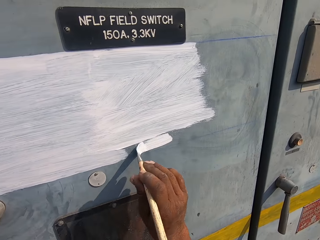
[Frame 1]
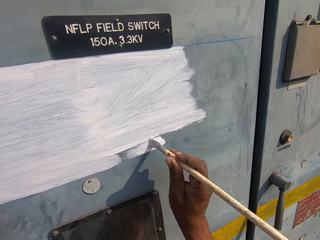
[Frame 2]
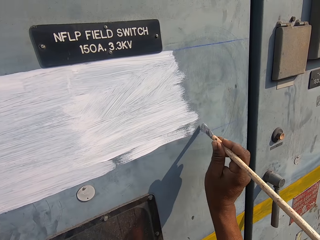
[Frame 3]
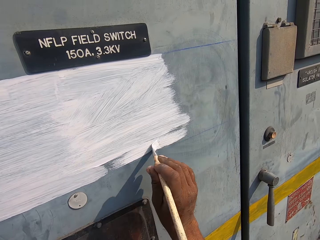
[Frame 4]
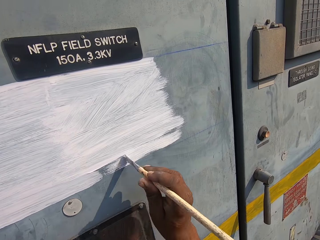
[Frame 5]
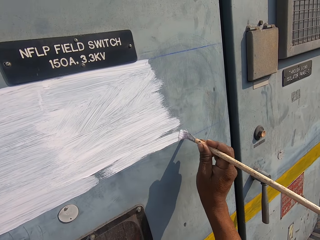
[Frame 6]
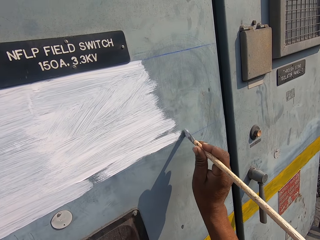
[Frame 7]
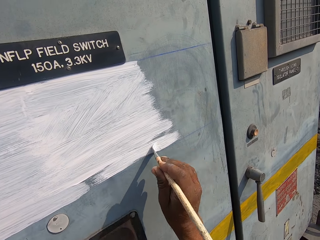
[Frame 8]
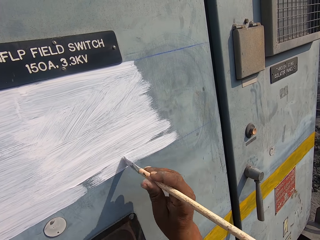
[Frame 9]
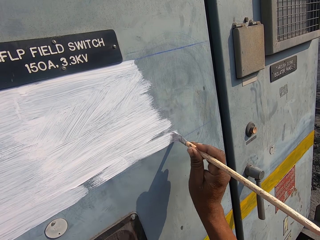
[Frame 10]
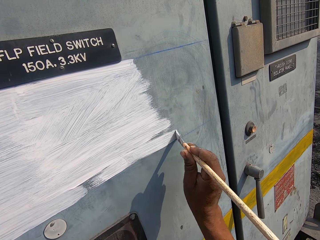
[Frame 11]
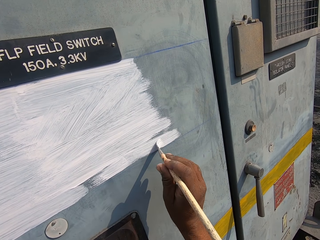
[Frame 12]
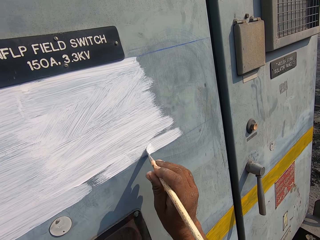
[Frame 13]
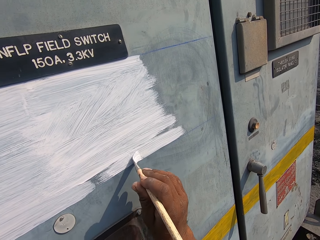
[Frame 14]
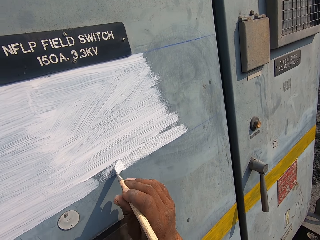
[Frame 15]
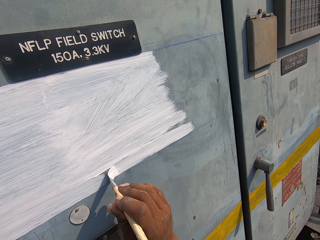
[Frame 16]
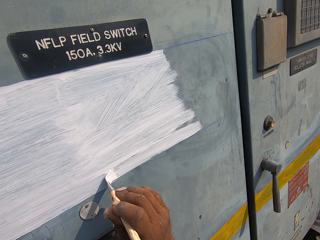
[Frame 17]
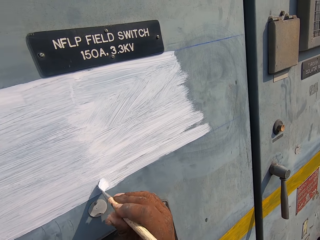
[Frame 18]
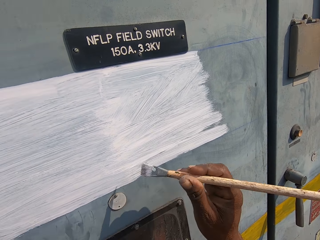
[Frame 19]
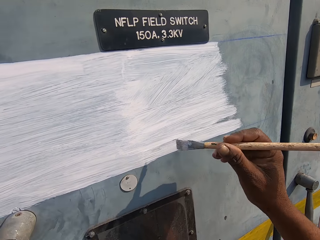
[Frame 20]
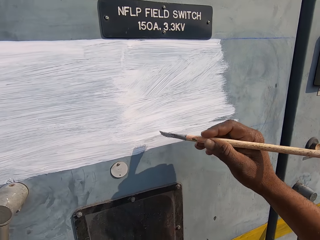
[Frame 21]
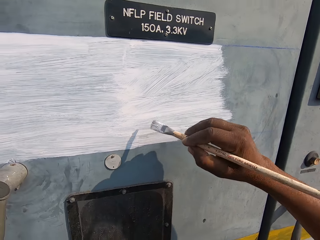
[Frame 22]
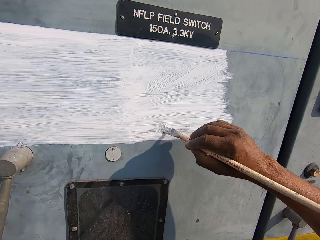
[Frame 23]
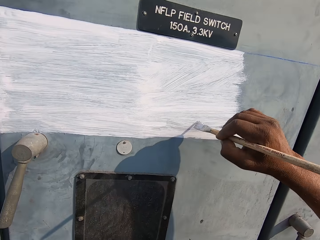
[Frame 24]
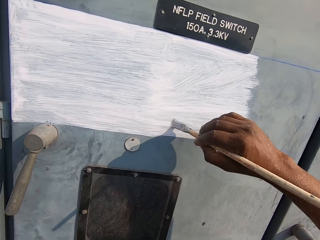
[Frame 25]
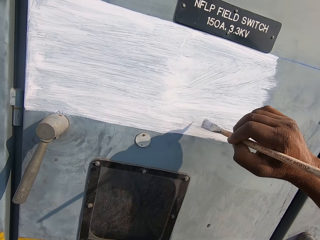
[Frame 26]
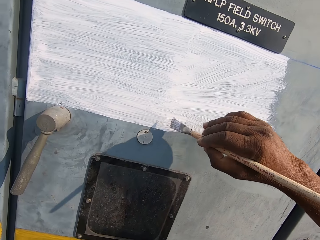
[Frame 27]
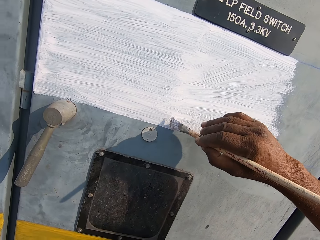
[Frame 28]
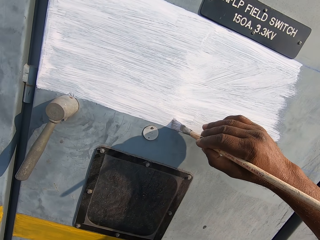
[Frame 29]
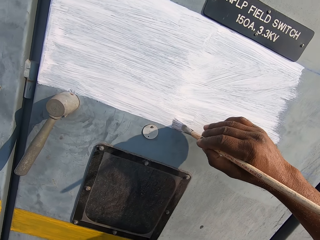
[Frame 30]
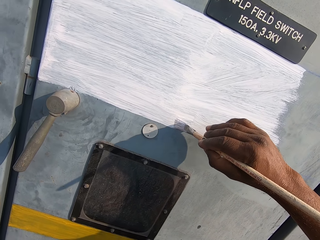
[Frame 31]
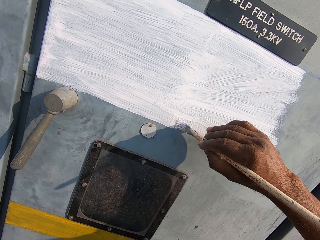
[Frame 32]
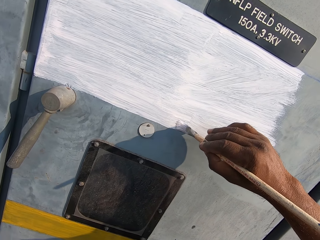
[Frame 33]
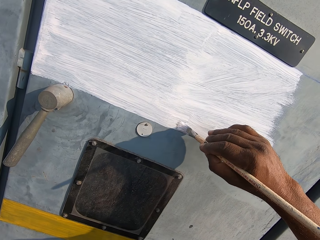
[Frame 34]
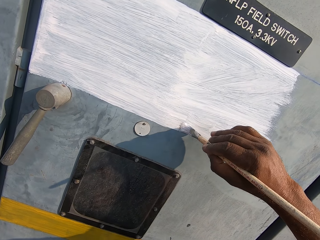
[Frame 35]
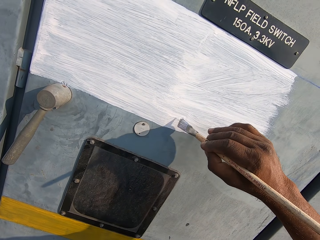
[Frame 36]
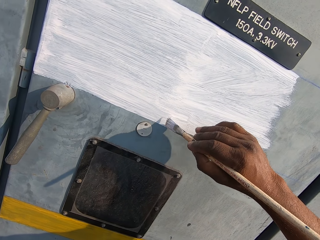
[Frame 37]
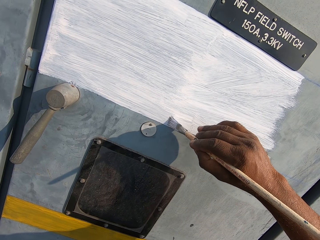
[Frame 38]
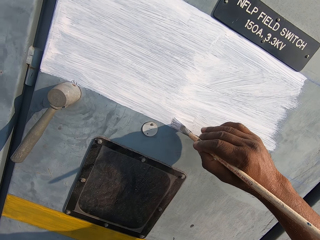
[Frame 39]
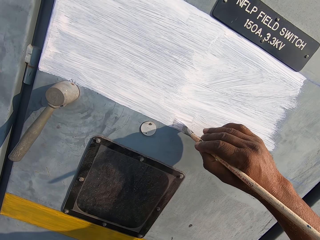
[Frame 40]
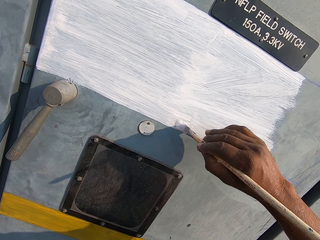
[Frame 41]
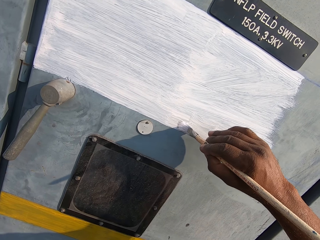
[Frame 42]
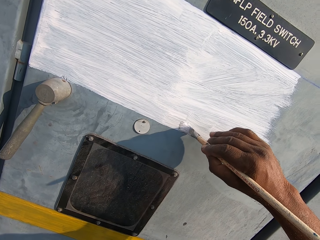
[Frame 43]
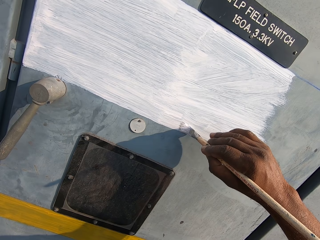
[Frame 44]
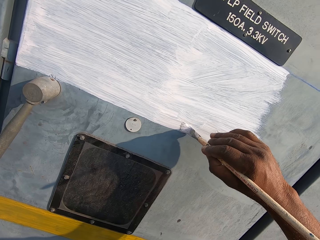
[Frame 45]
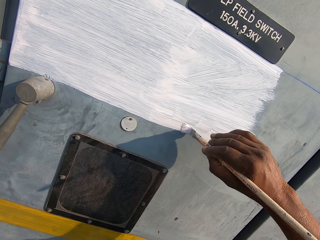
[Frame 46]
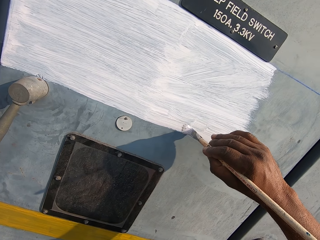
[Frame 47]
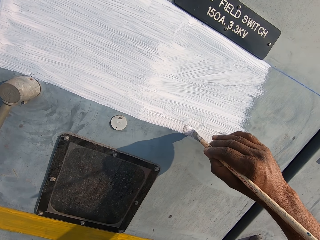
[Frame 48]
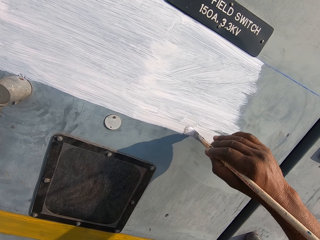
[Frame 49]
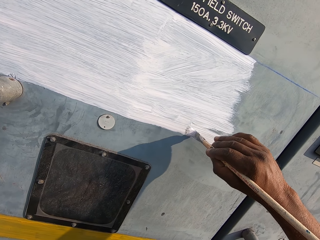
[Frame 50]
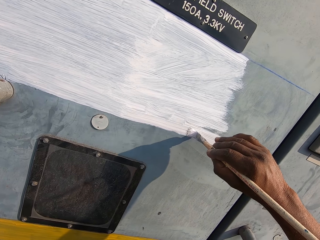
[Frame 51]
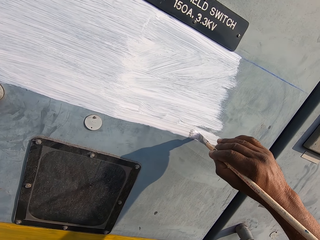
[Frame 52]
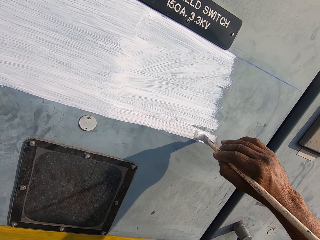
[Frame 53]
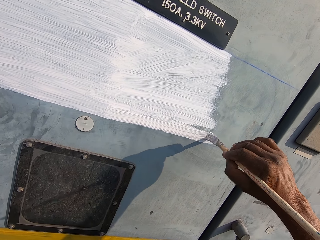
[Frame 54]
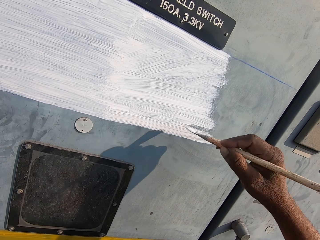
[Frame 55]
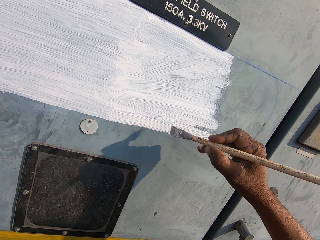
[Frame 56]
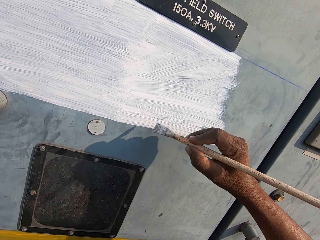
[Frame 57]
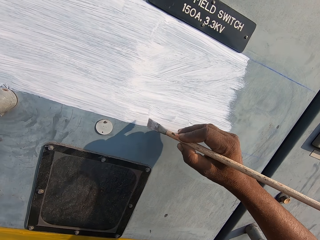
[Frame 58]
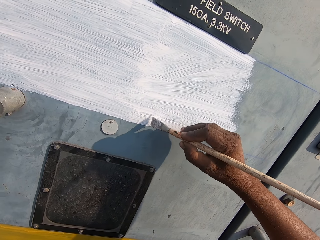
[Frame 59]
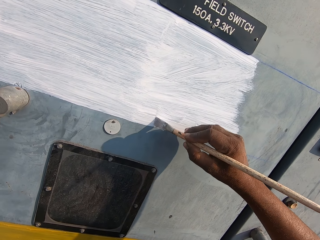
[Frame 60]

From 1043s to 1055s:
The camera wearer paints a field switch door.

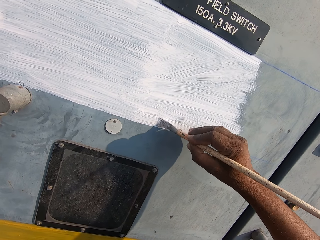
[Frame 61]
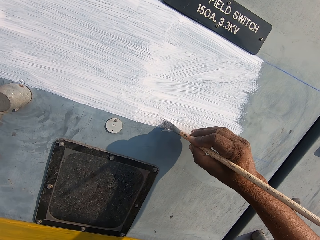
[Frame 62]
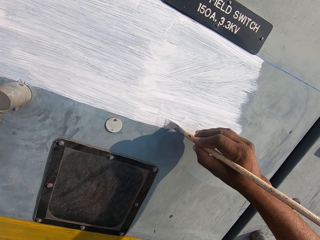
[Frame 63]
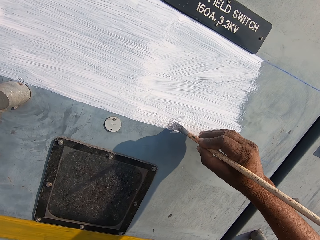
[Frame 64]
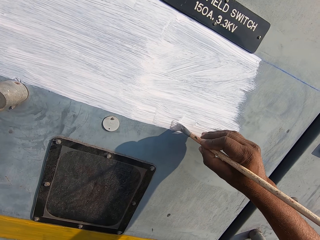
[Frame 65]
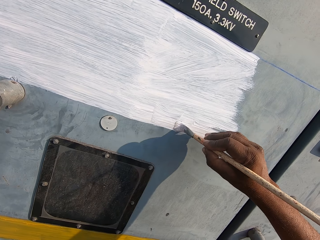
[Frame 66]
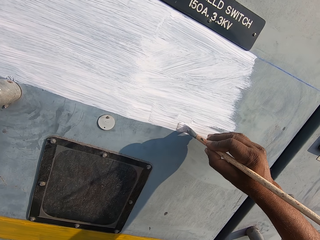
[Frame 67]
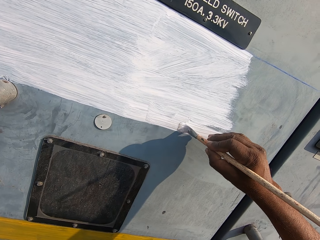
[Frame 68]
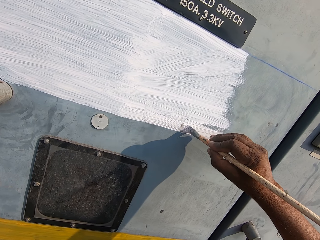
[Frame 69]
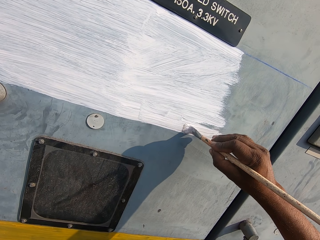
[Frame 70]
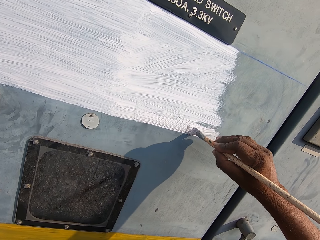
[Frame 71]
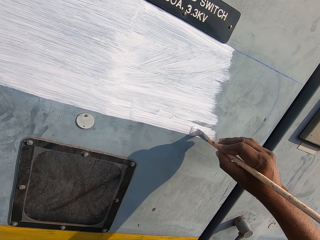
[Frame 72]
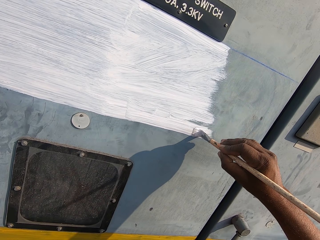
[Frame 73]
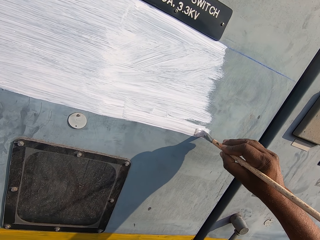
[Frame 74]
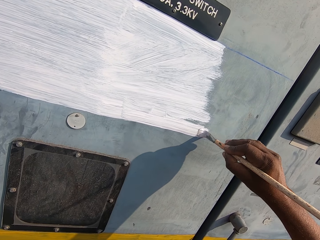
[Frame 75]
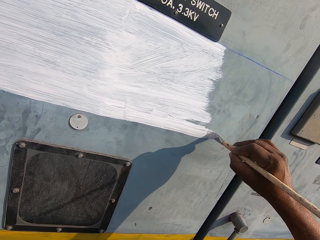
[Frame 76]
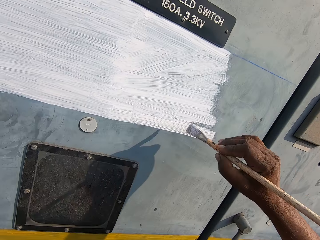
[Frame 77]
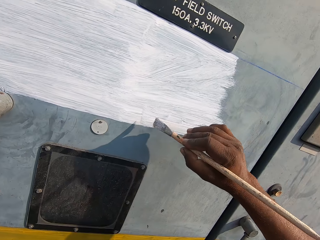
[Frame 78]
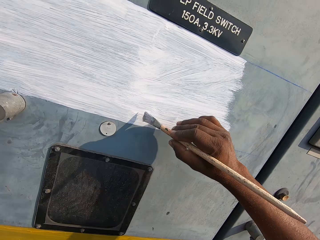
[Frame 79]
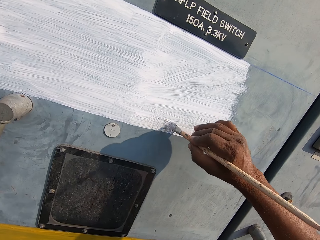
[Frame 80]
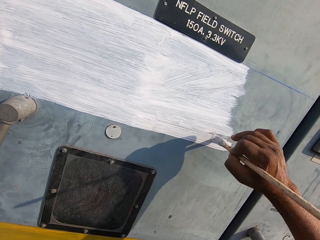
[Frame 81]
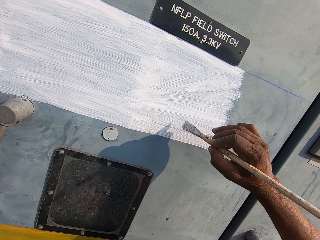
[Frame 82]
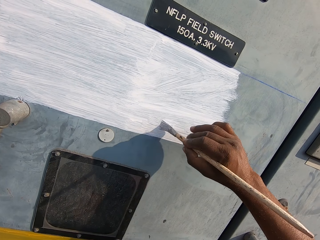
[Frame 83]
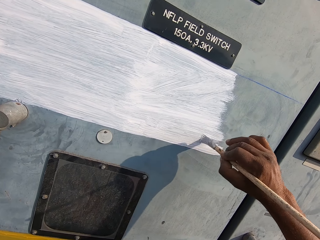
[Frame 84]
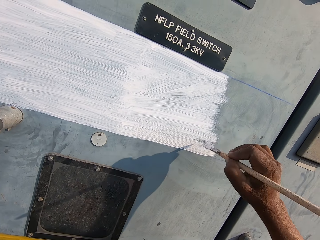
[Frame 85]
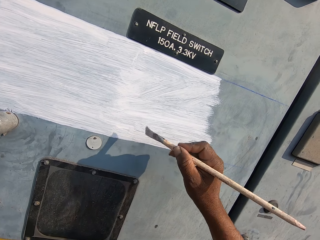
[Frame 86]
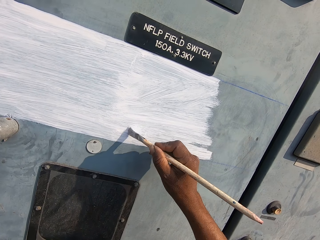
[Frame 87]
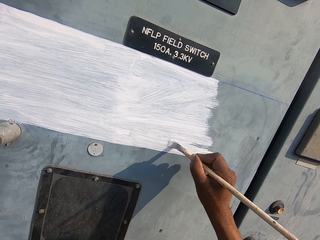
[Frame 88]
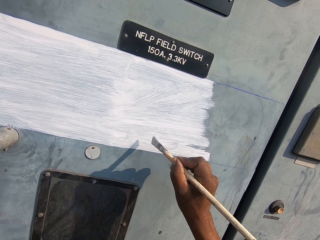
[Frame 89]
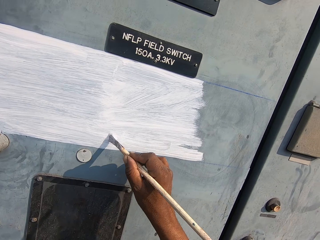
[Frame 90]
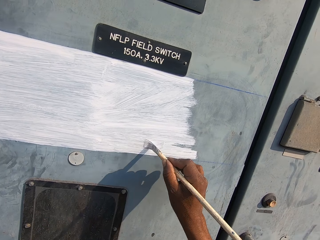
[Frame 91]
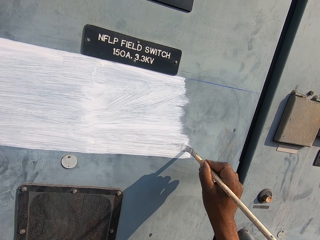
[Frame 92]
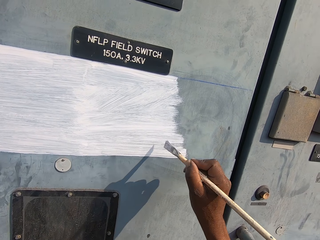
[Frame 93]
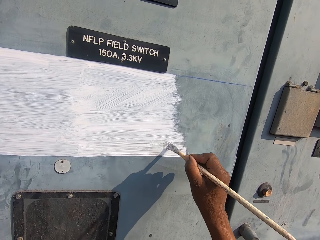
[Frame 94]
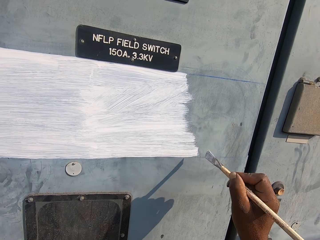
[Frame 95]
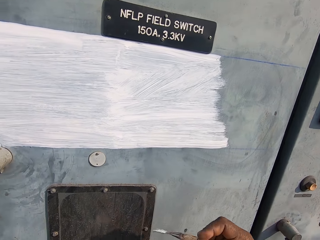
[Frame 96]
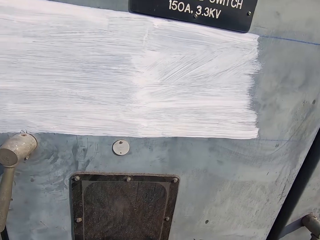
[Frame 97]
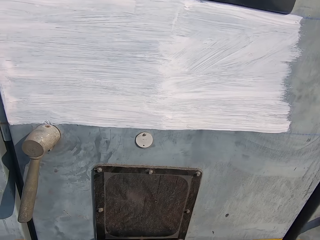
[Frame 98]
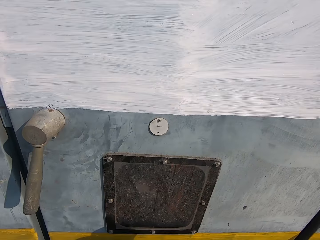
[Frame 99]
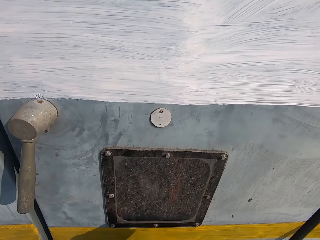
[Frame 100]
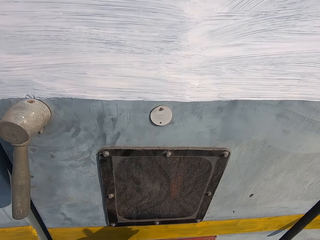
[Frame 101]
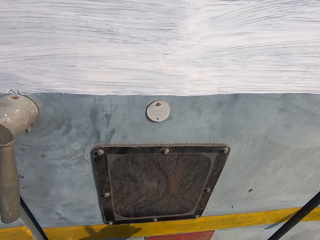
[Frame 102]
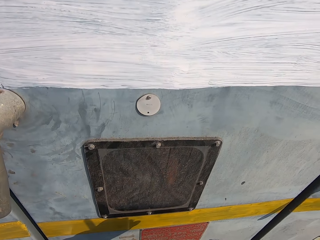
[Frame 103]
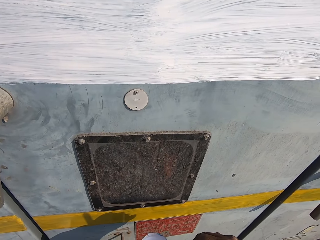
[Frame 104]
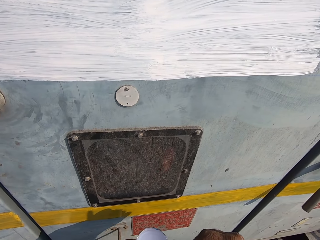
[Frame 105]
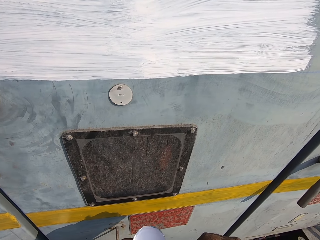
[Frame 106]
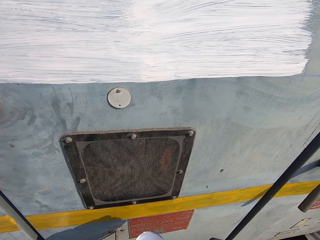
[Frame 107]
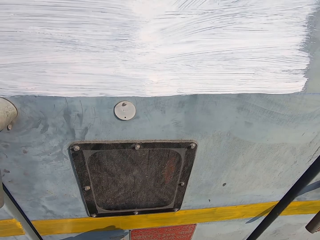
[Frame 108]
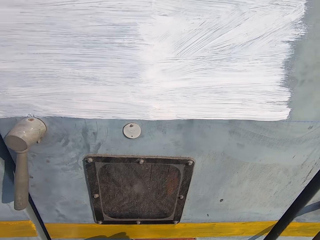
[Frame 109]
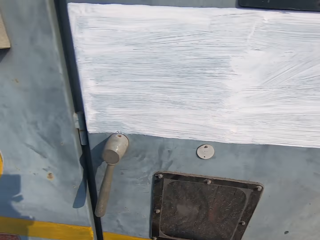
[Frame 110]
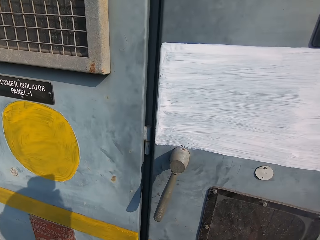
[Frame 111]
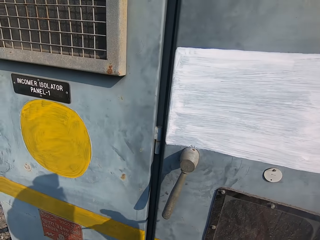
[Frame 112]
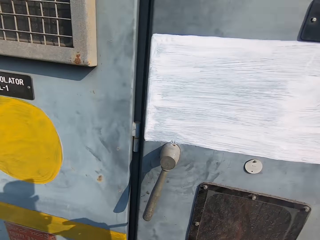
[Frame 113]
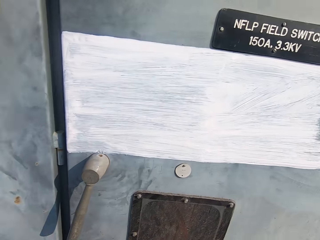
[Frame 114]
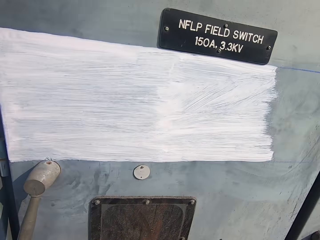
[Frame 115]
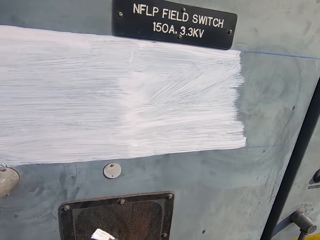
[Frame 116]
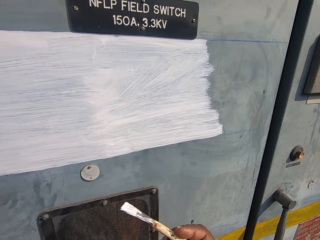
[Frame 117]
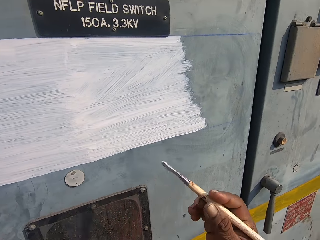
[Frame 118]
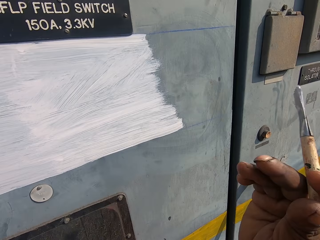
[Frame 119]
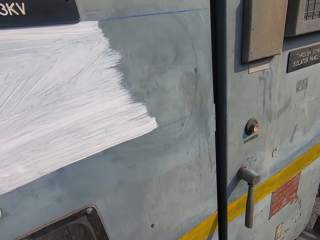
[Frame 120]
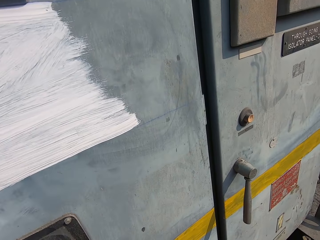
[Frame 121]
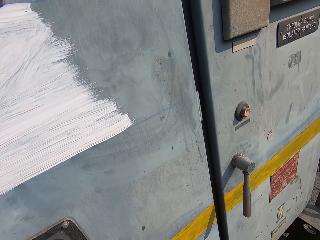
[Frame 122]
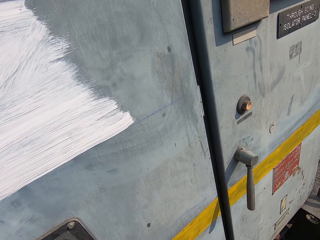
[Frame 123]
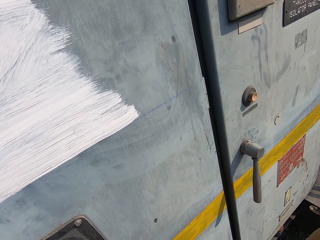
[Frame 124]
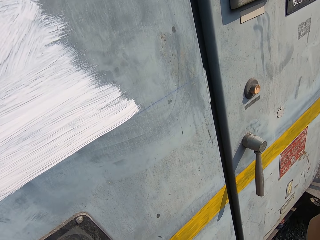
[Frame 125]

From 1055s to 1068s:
The camera wearer dips a painting brush in paint. They look on the side. They lift the hand.
